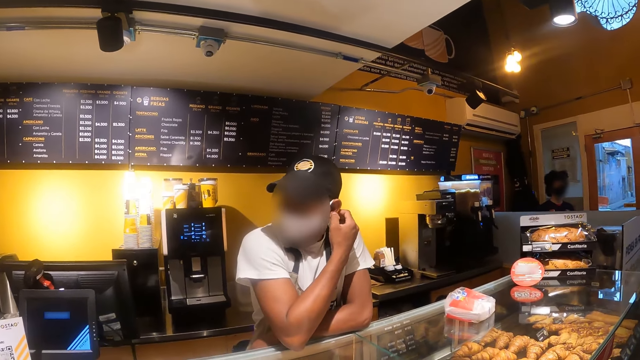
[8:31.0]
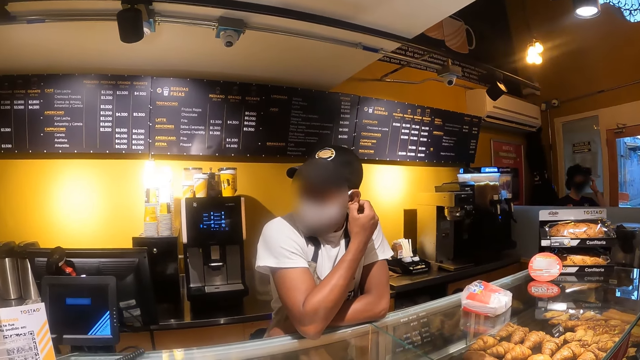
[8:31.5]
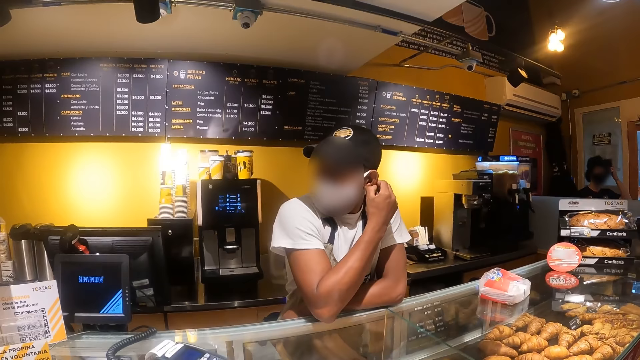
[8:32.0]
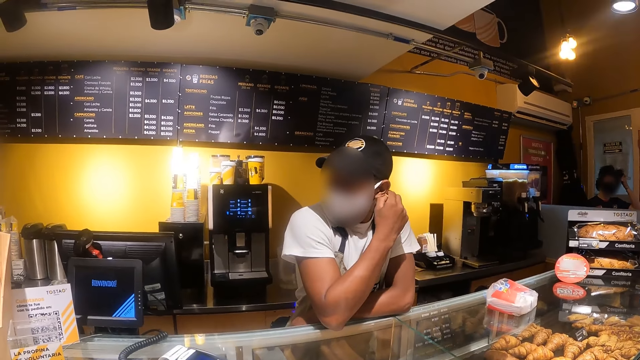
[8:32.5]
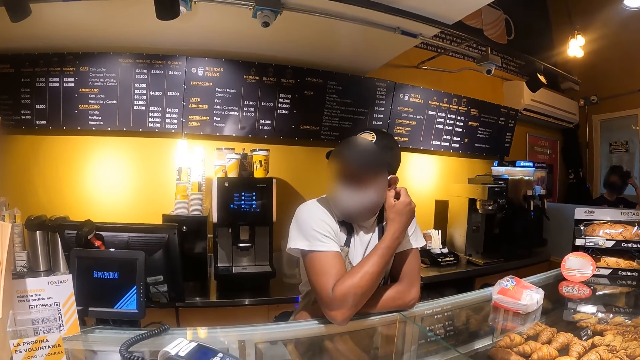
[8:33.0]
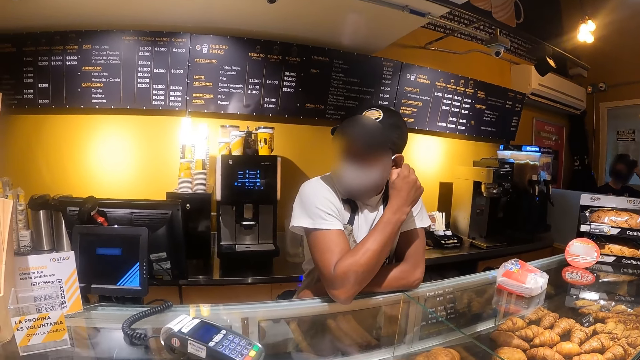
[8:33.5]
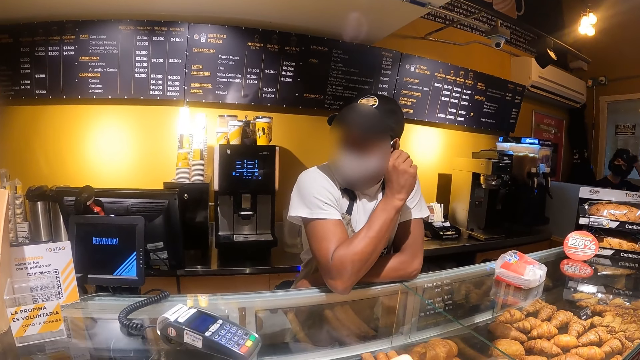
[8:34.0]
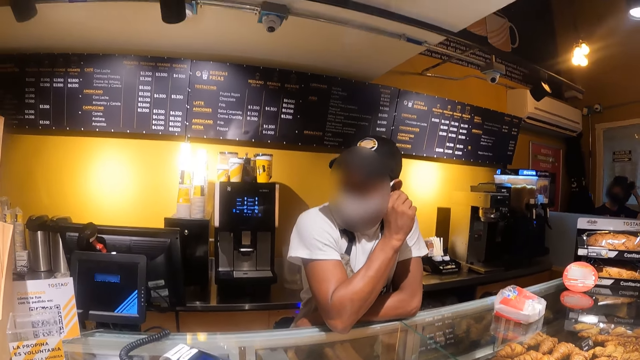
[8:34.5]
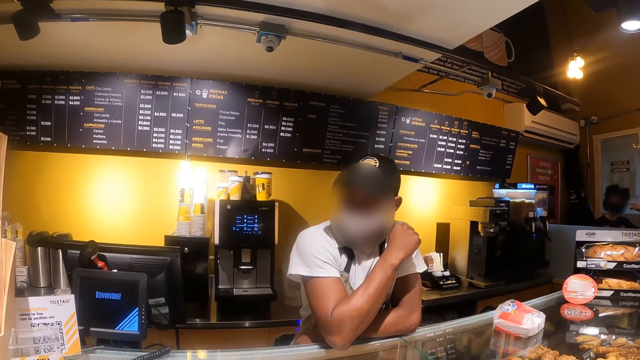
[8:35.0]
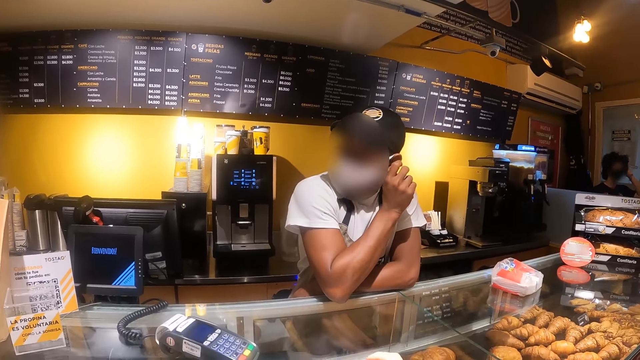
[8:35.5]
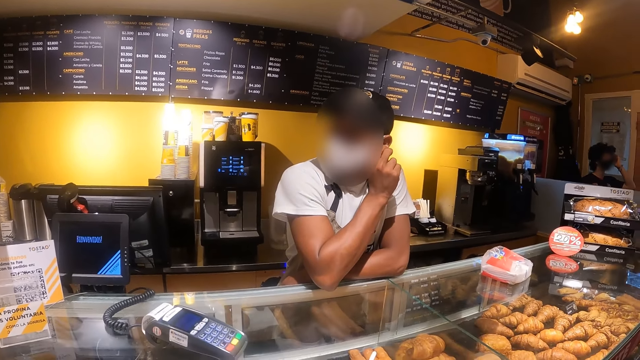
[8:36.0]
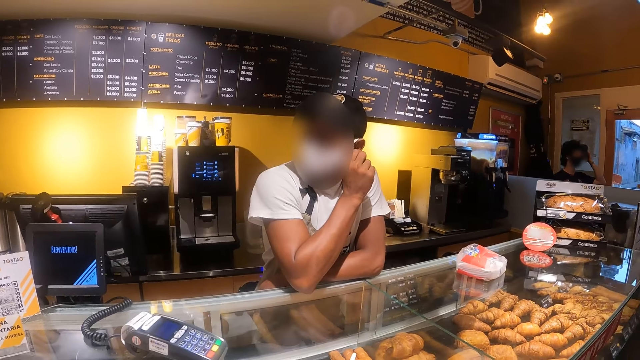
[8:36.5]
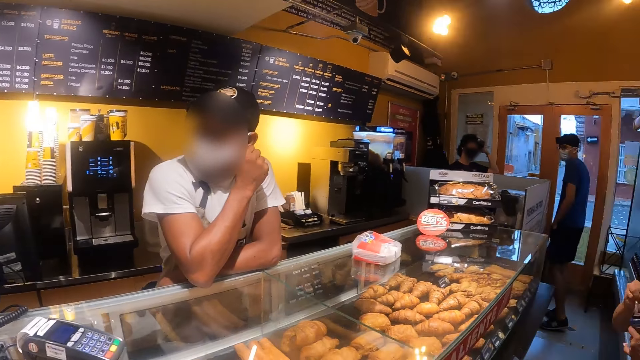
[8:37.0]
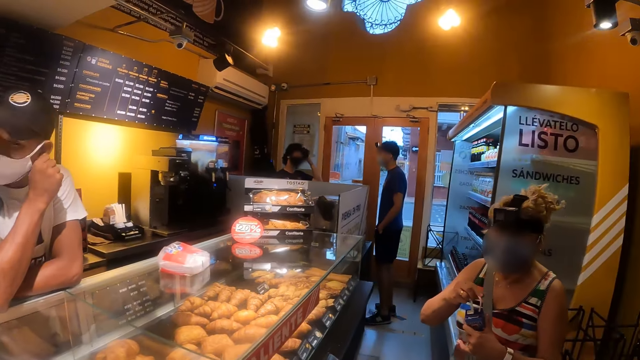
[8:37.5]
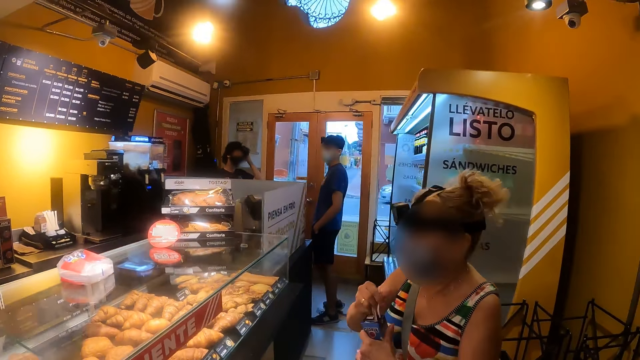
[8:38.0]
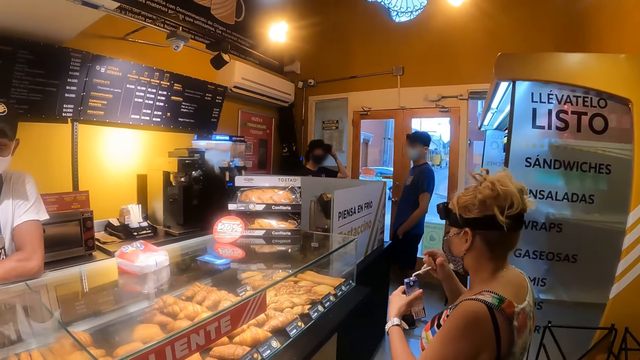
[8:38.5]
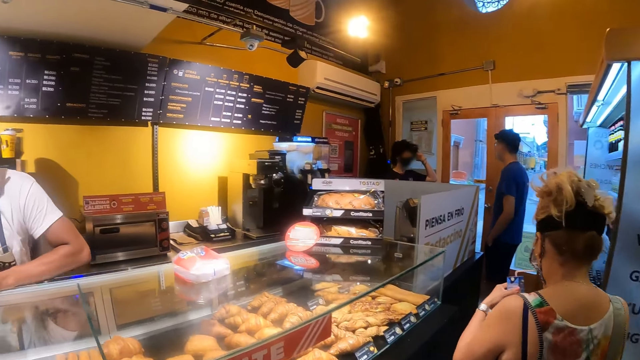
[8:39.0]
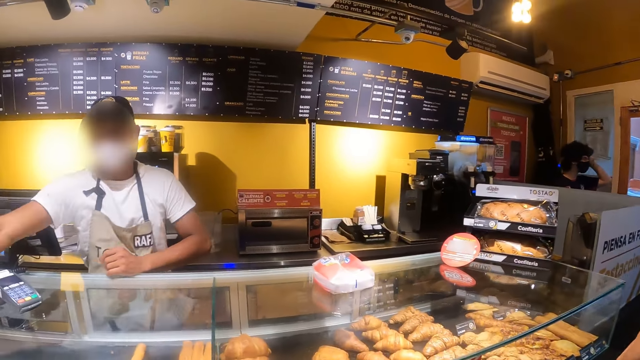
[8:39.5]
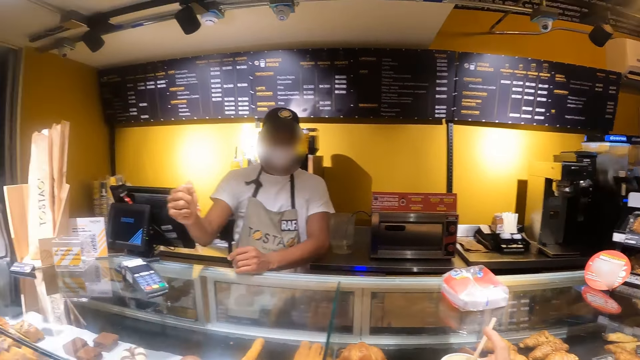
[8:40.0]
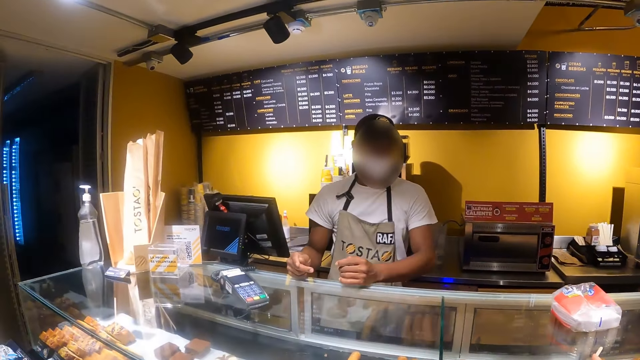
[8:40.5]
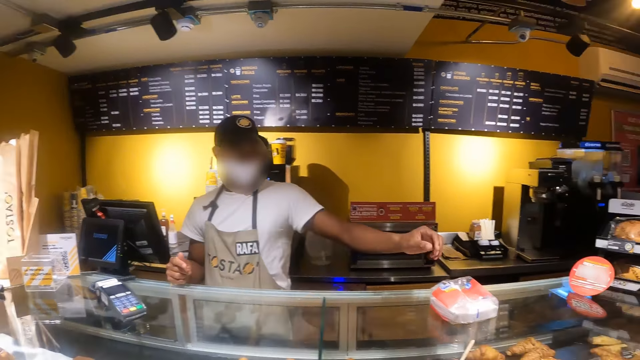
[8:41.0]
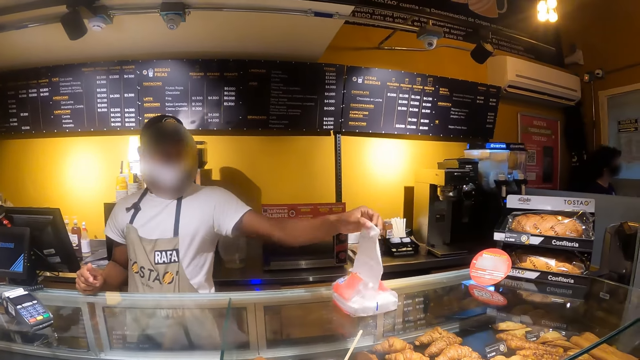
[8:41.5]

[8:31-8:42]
The camera wearer looks at a woman. They walk around the room. They look at a cashier.

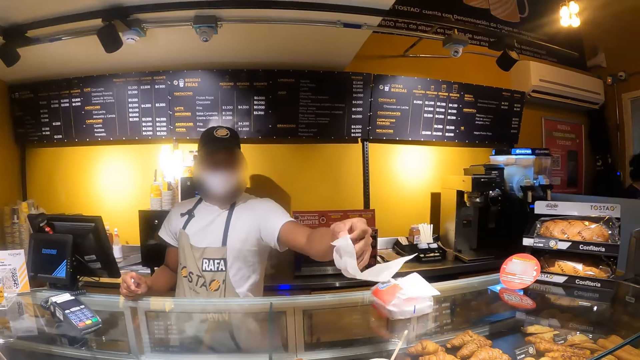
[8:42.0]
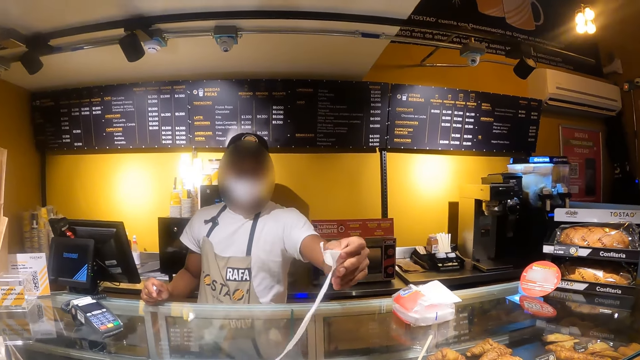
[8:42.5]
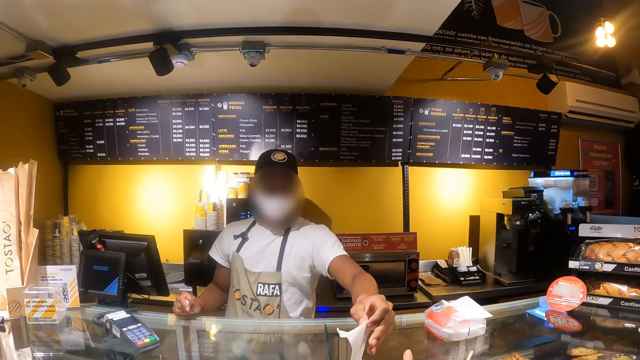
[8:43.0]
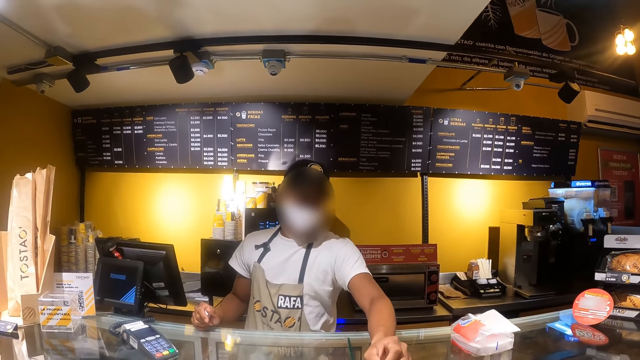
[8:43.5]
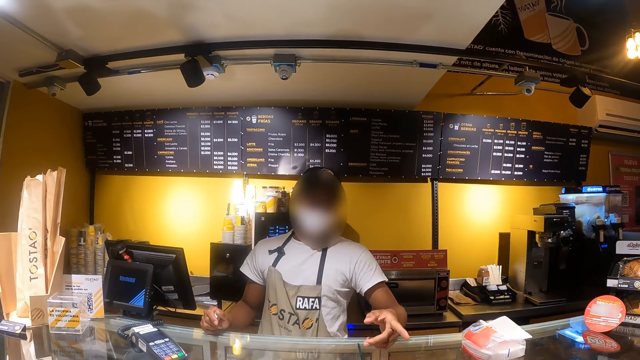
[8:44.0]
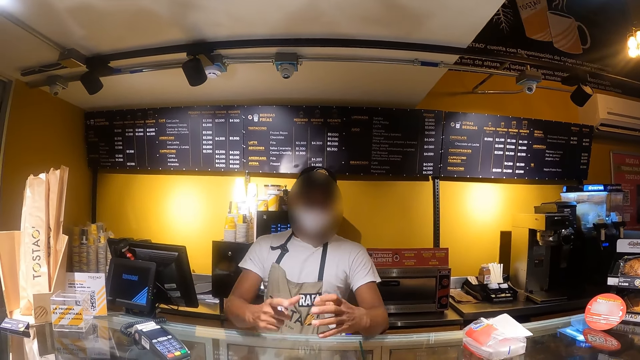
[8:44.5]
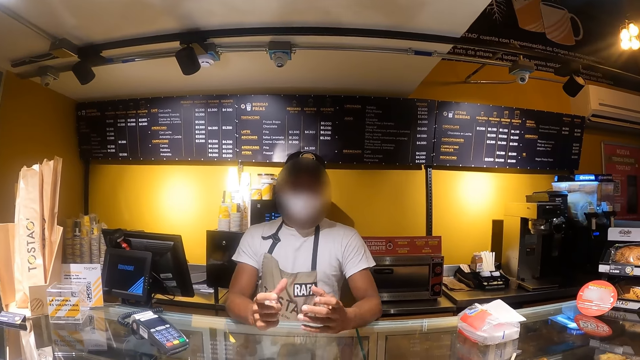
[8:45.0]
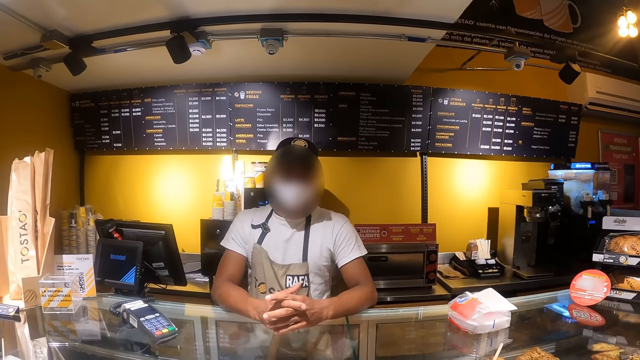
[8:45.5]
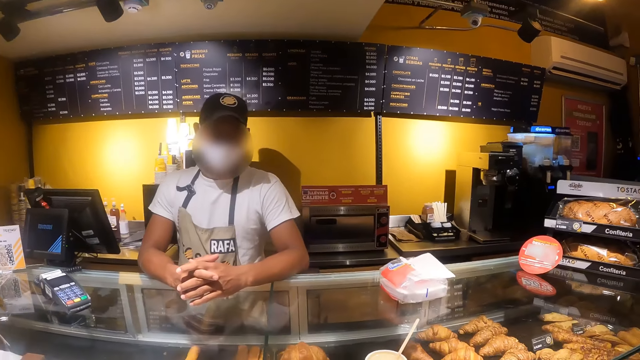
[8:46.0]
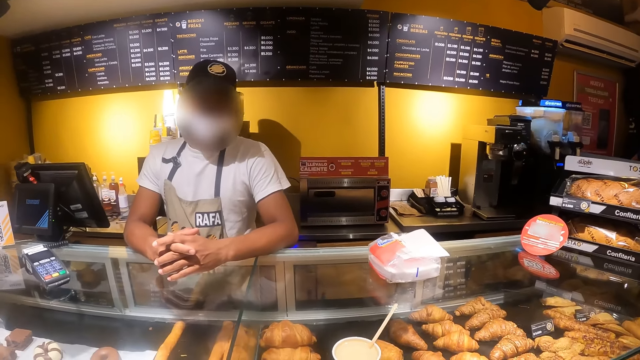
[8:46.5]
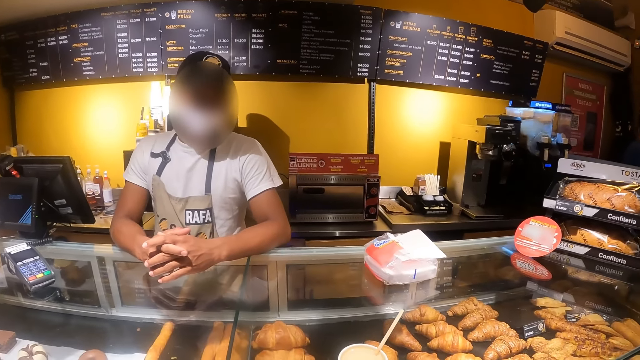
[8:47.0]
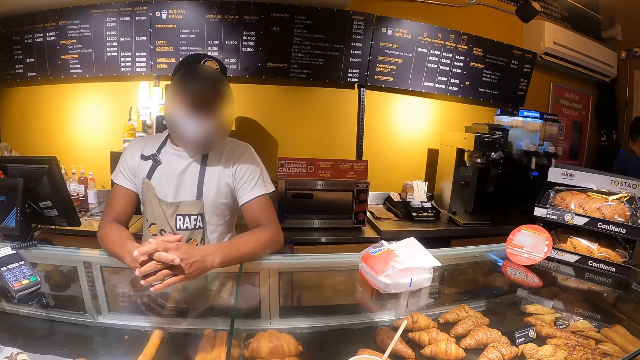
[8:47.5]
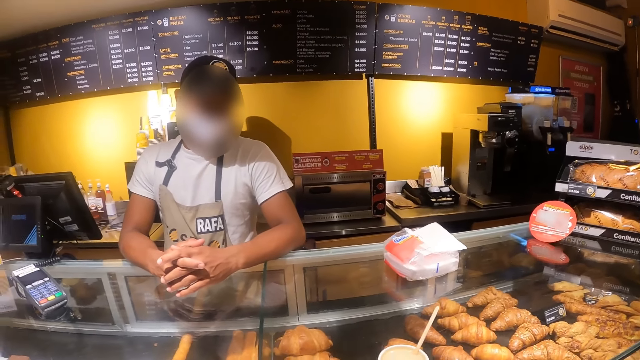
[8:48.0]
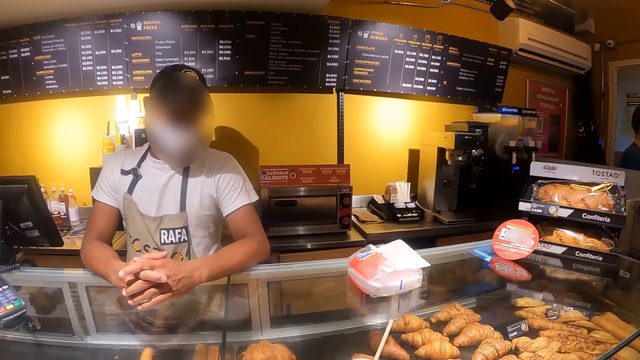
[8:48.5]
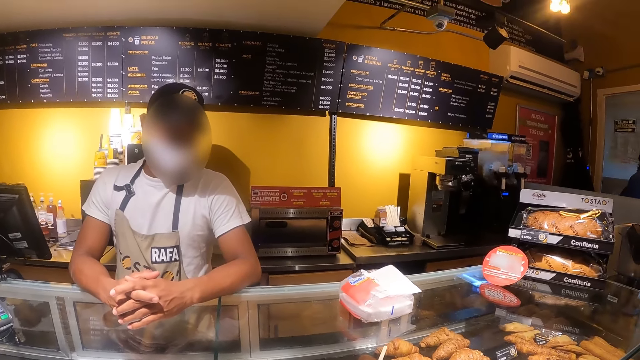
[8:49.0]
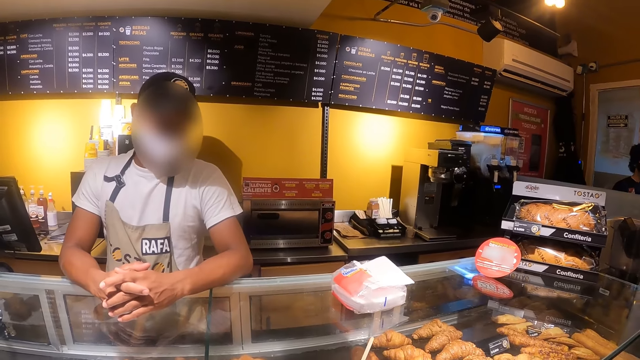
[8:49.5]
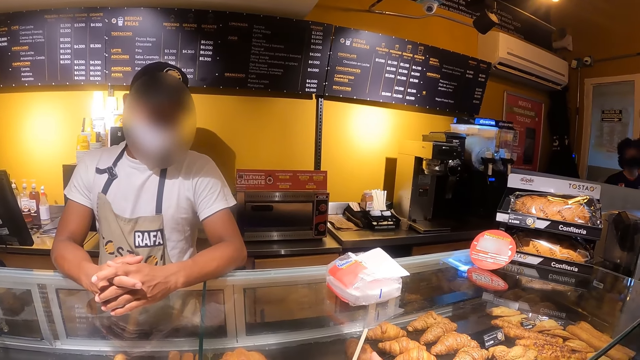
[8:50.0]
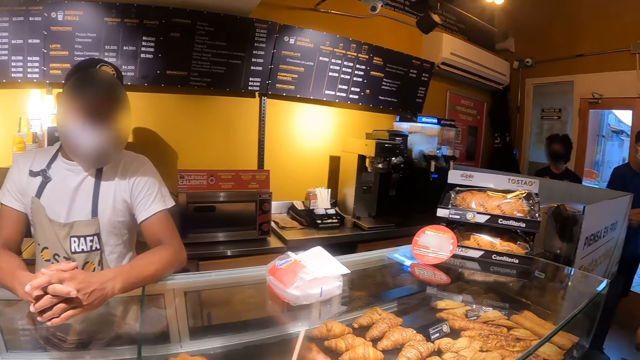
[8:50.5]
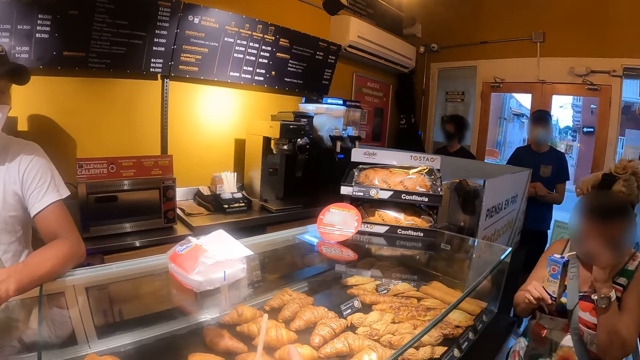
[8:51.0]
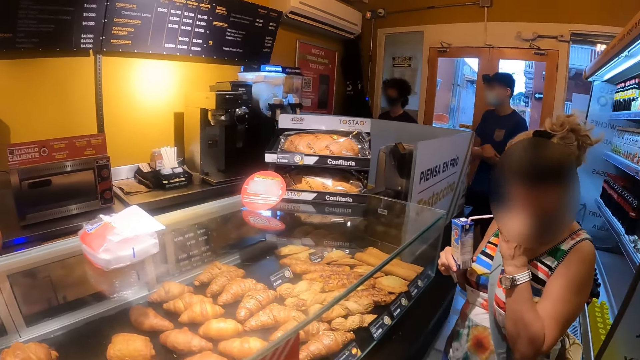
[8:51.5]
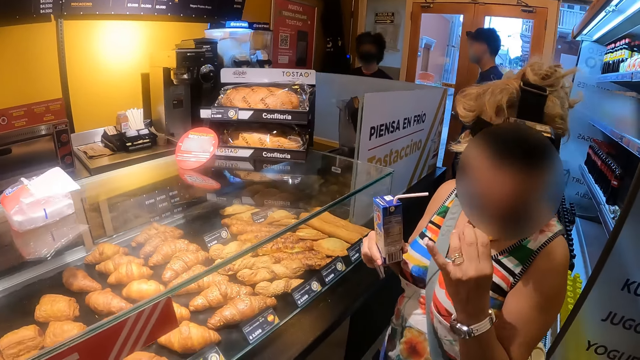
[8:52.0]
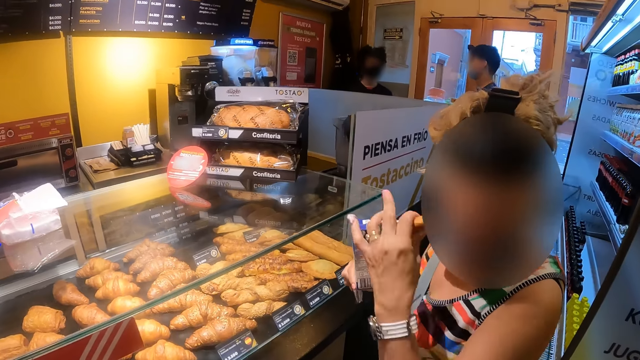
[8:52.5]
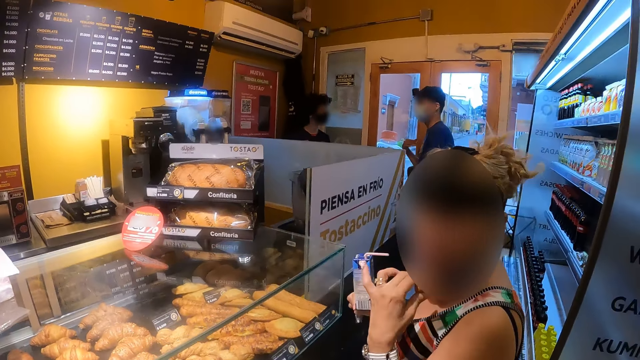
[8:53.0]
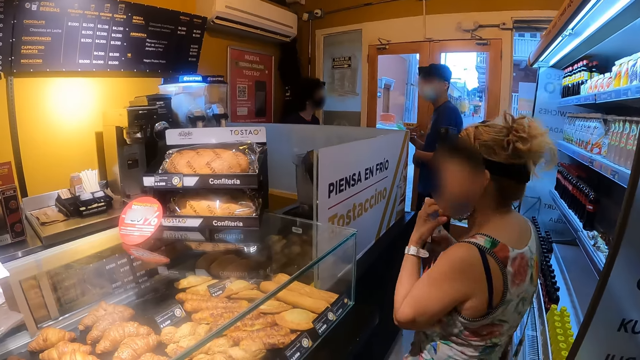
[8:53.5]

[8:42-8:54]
A cashier holds a serviette. The cashier hands the camera wearer a napkin. The camera wearer picks the serviette from the cashier. The cashier speaks to the camera wearer. The cashier gestures out with his hand. The camera wearer looks at a woman. The woman speaks to the camera wearer. A lady gestures out with her hand.
